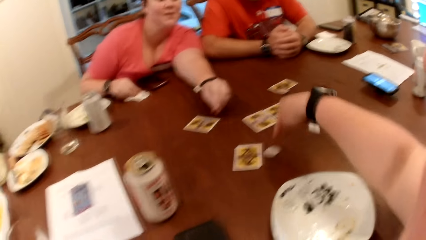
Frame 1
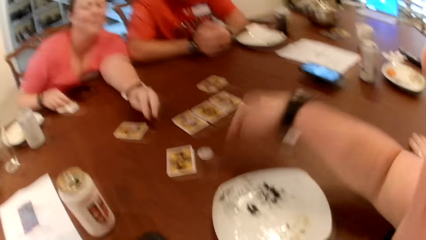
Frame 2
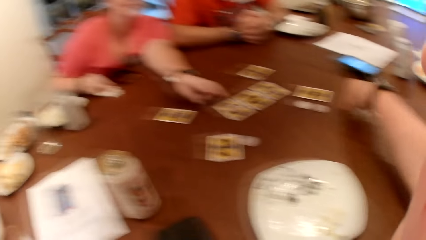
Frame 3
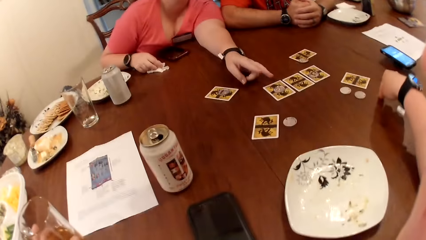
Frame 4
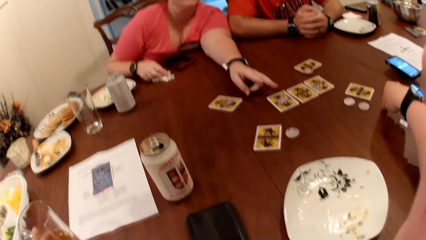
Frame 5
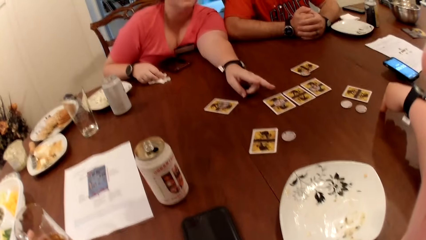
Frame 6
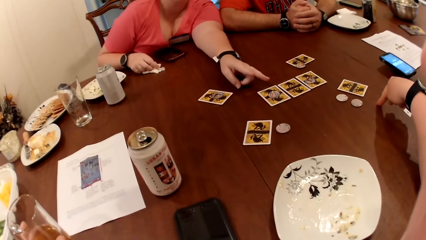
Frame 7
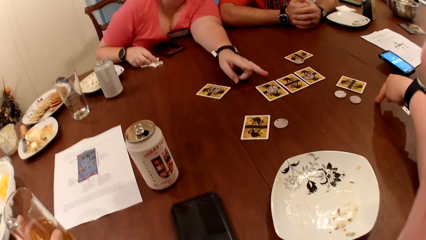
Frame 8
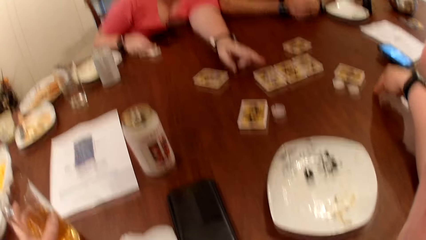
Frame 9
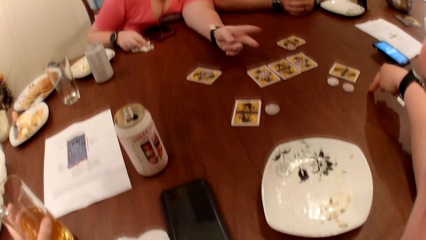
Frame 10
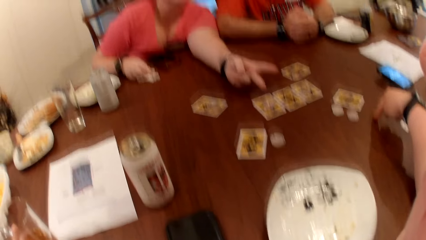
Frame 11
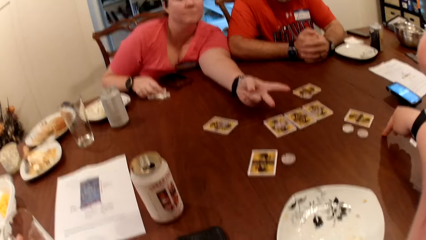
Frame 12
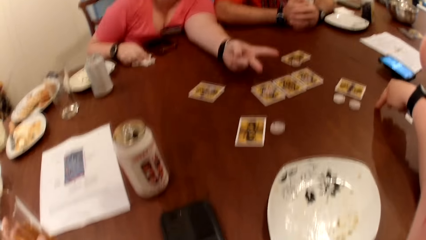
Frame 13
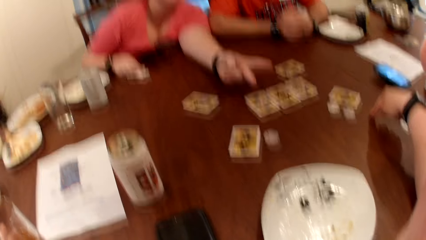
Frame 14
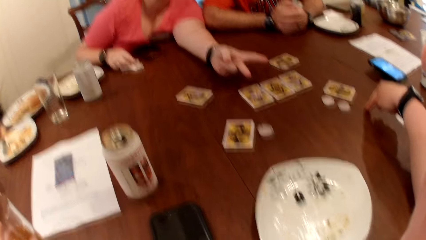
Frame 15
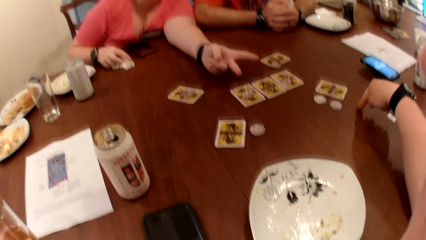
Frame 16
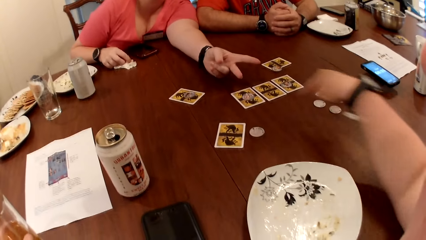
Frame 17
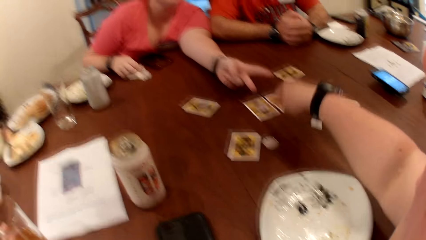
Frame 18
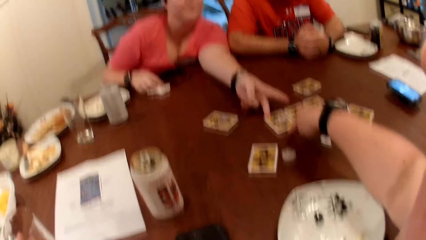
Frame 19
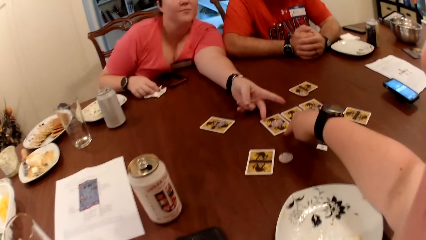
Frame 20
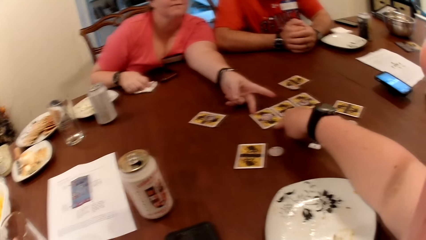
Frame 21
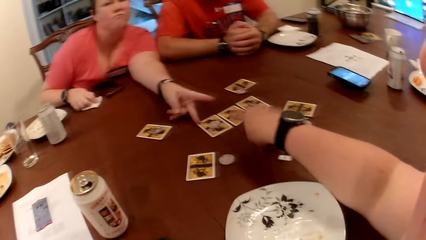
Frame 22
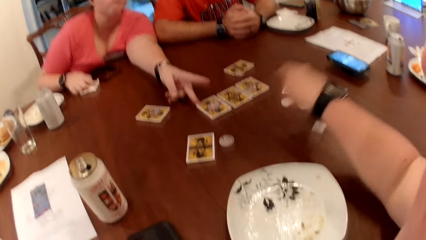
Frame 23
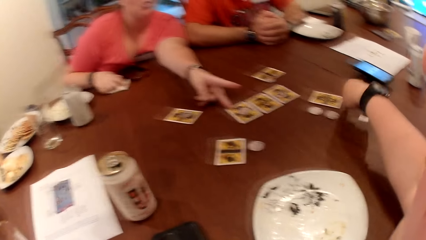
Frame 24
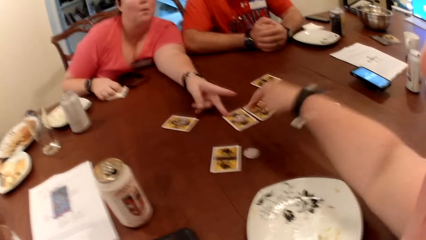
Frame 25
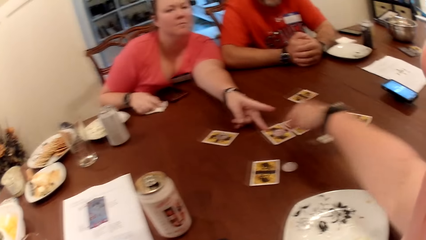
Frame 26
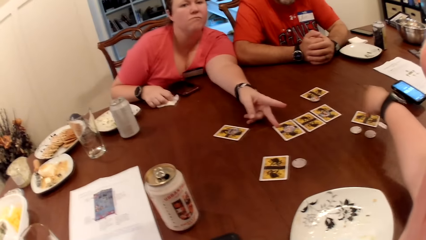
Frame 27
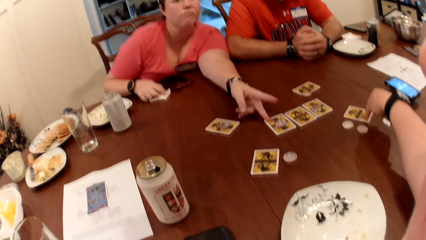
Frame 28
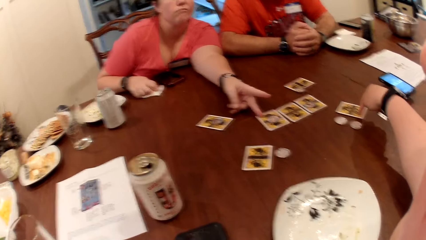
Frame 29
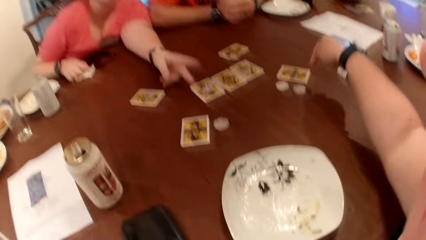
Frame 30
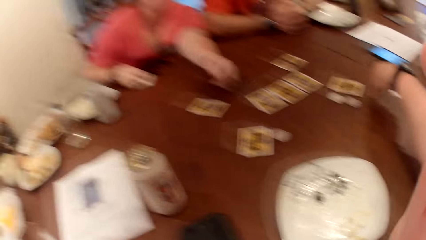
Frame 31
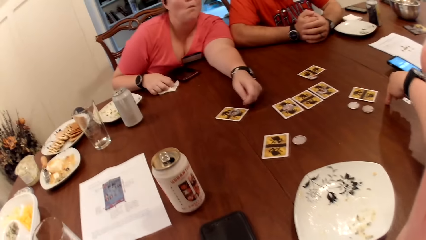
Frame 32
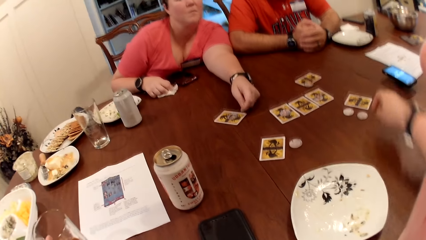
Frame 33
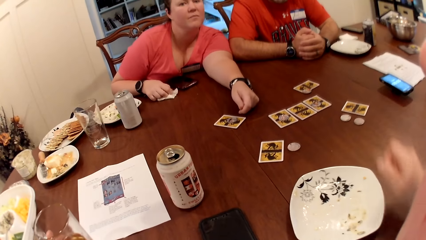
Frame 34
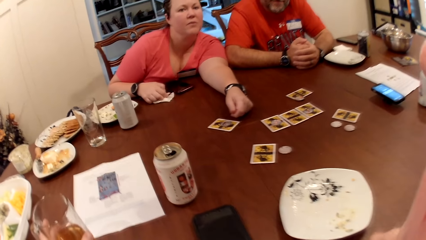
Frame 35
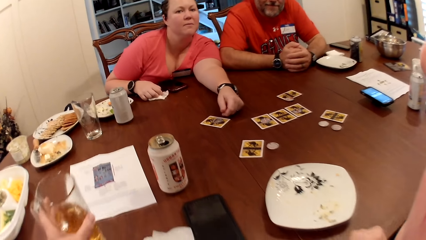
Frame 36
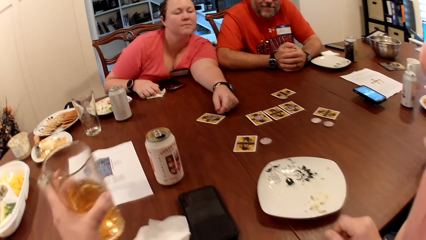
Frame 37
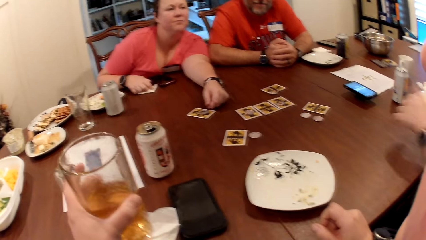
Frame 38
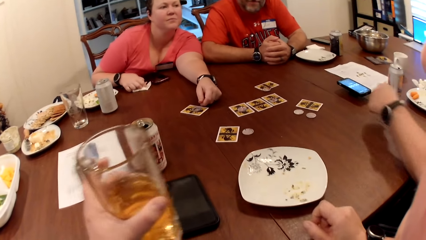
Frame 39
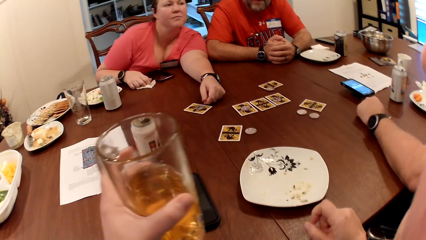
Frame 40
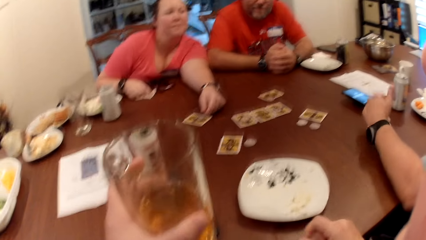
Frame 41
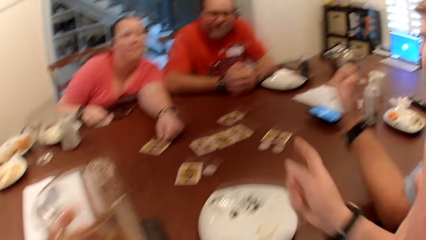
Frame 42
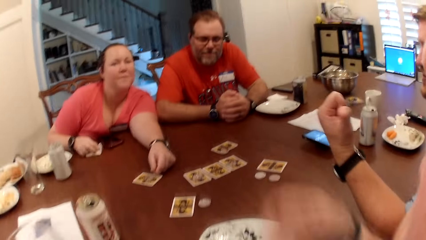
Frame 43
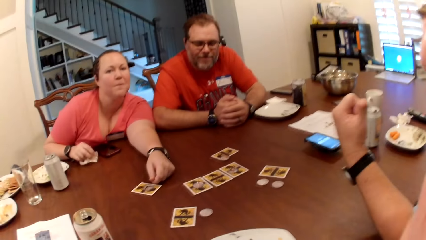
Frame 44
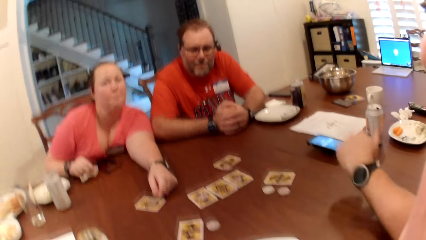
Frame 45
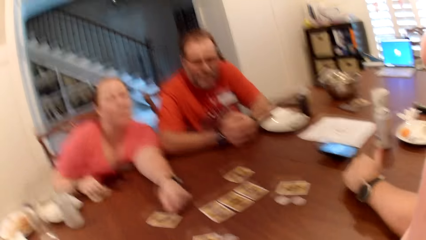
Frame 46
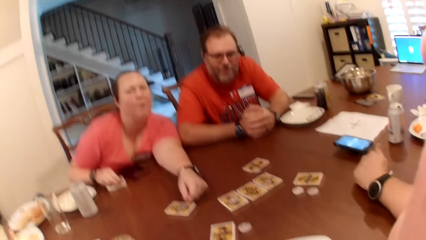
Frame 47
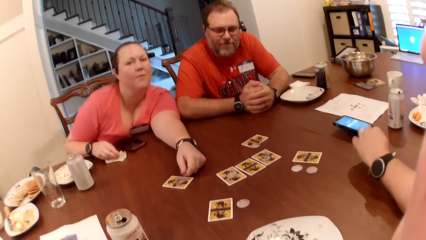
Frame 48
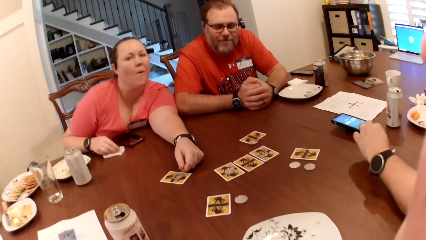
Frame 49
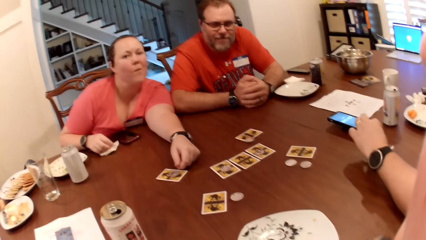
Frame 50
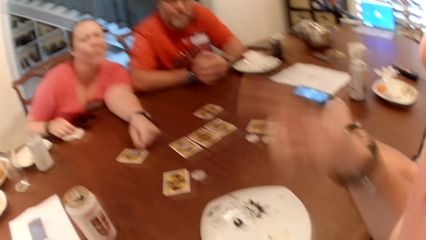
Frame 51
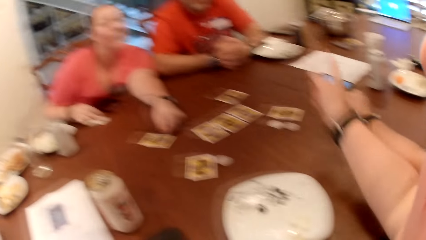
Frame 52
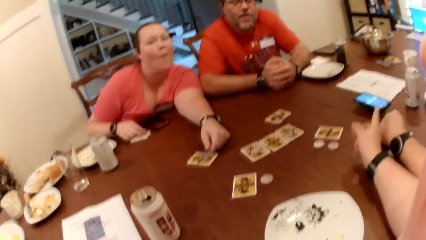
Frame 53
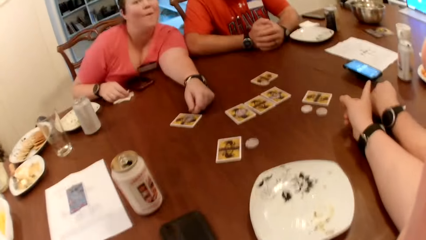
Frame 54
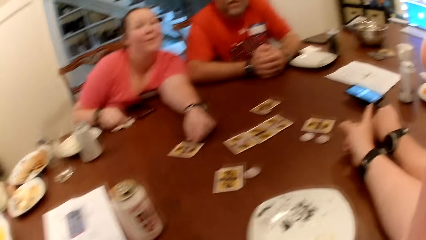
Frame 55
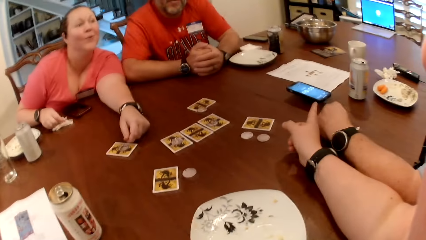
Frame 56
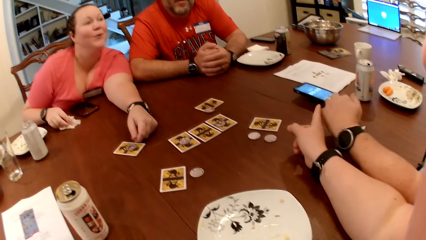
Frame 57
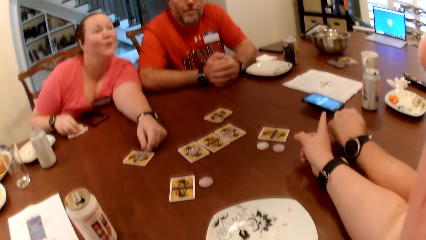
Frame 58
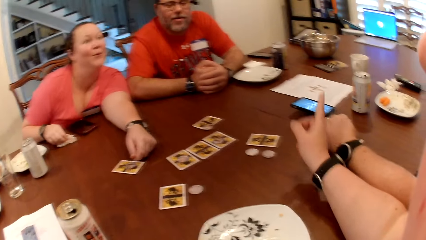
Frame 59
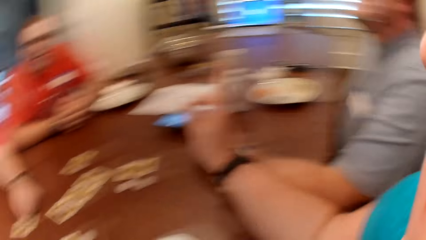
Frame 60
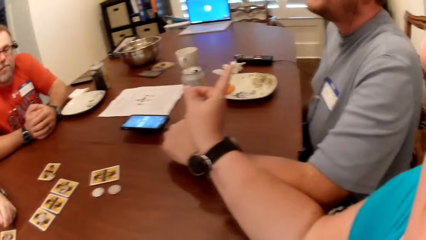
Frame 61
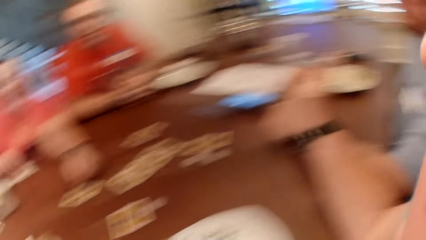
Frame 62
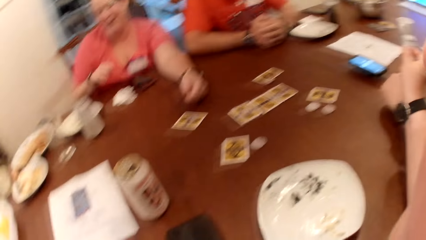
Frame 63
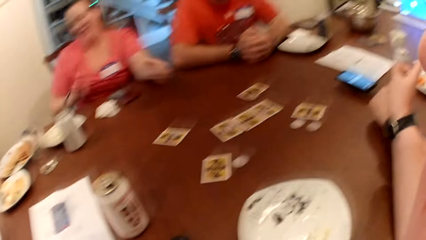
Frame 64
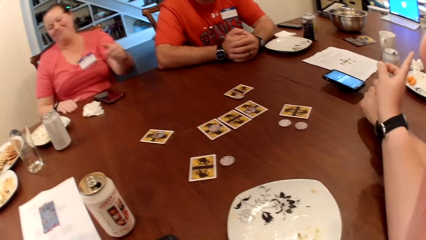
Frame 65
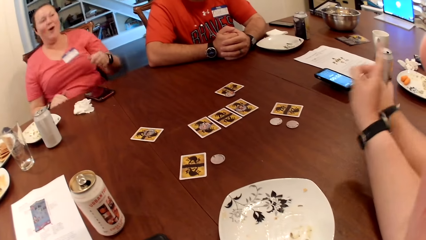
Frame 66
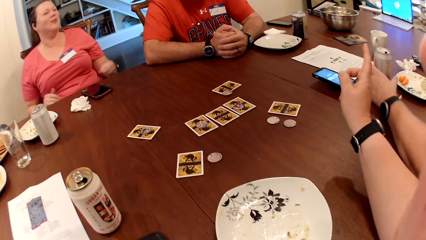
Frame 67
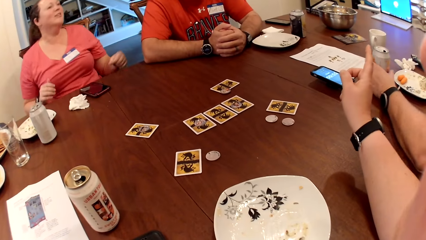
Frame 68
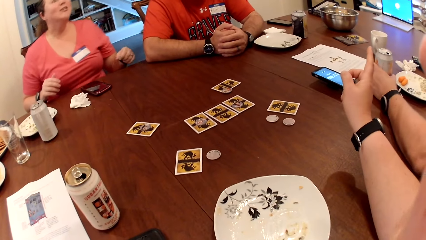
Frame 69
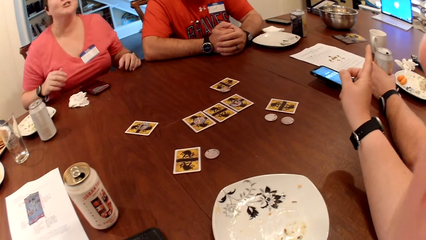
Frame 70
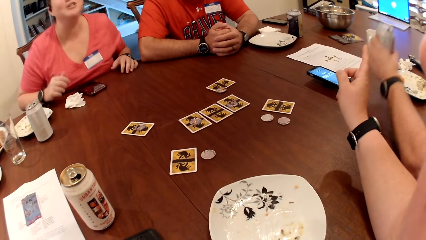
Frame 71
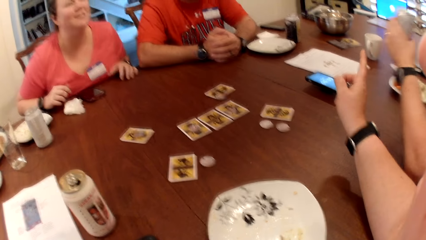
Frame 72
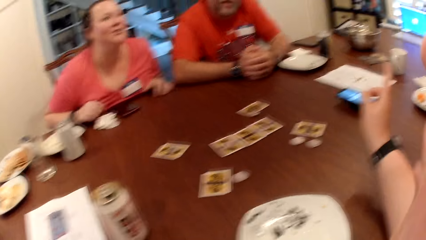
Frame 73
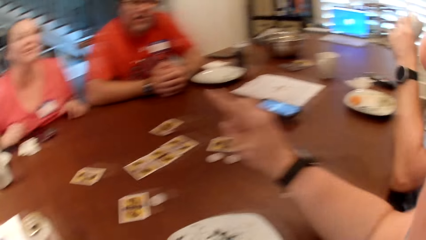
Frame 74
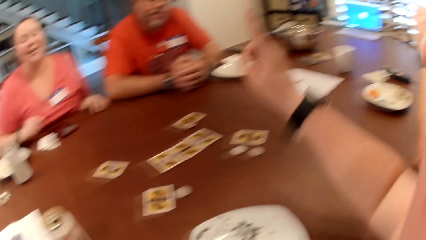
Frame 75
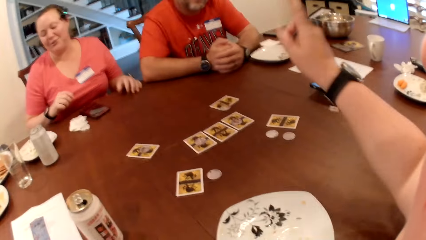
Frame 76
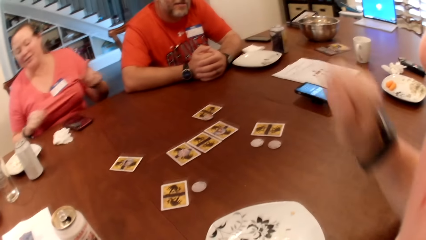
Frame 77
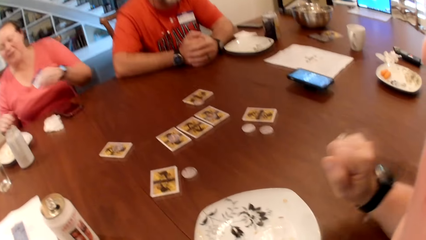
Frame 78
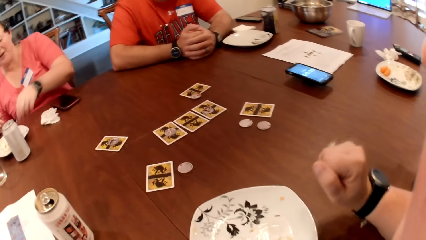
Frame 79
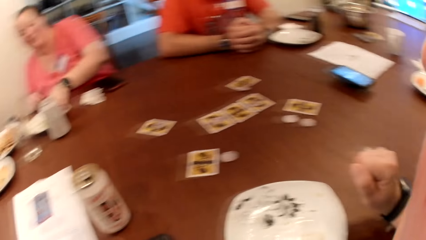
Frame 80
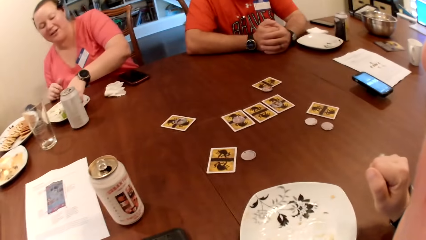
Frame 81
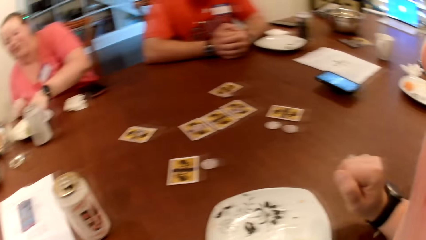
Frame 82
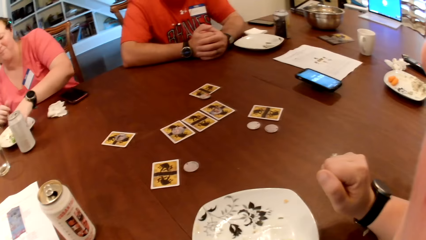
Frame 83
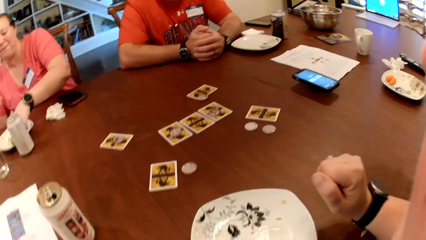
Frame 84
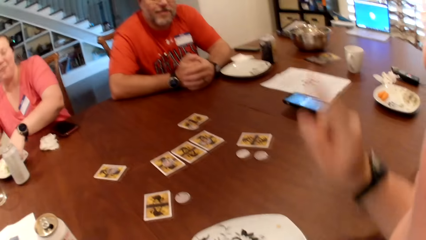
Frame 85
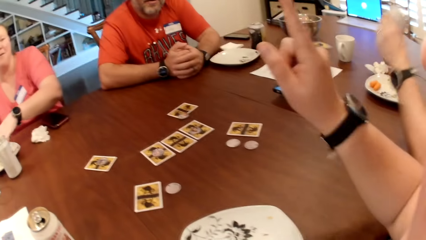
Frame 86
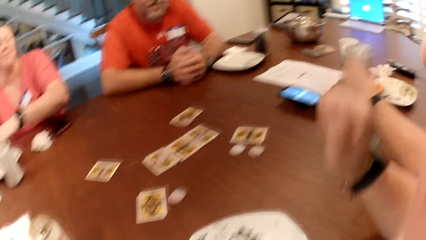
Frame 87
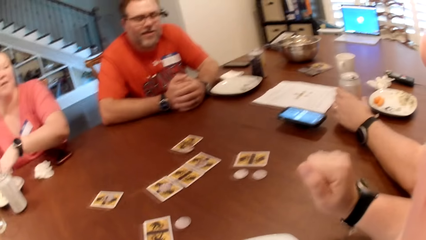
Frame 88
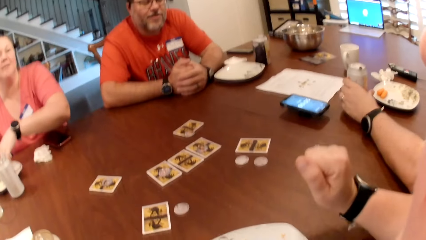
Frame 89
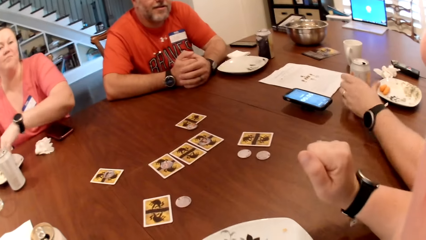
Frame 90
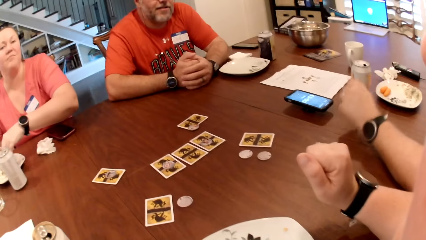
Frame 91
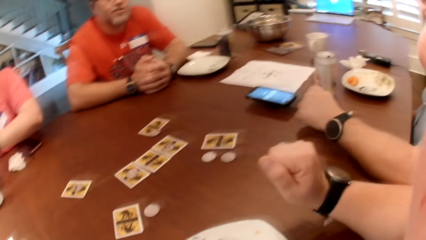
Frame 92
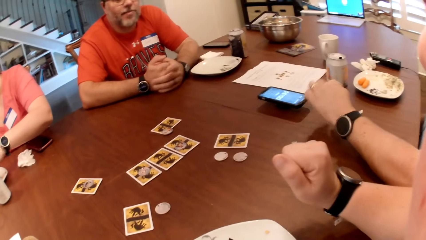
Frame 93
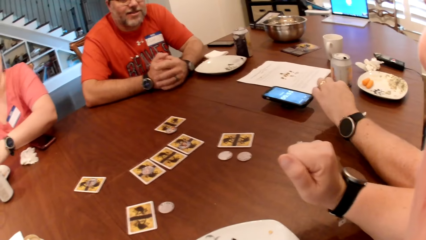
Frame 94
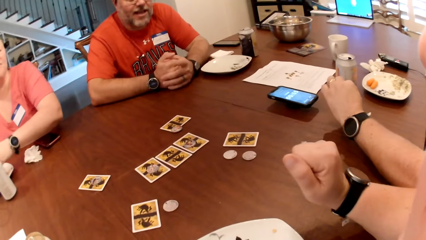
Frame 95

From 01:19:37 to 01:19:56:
A woman points at the card. The camera wearer moves the hand on the table. She touches the cards on the table with her right hand. She picks up the cup from the table with her left hand. She moves the glass of wine. A man moves the hand on the table. The woman cleans her right hand with the paper towel on the table. The camera wearer points at the cards on the table. The woman moves from the table. The man picks up the can of soda from the table with his left hand. The man drinks the wine. The woman picks at the food in the plate on the table with her left hand, and moves the hand on the dish of food. The man drops the can of soda on the table with his left hand.
